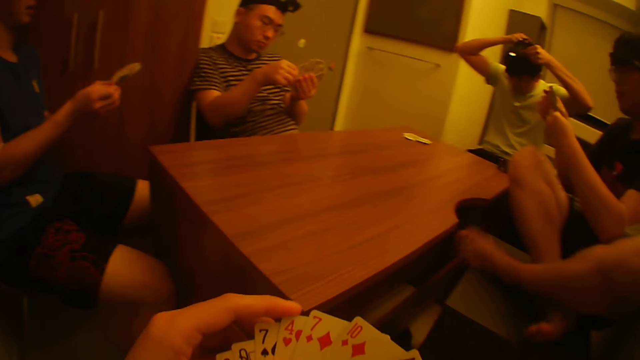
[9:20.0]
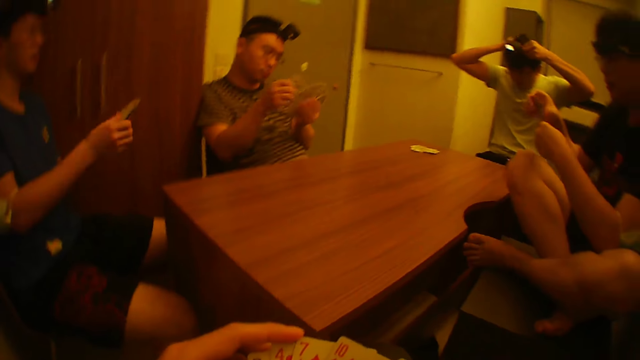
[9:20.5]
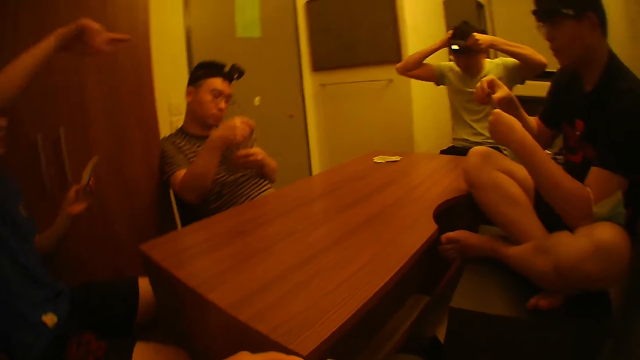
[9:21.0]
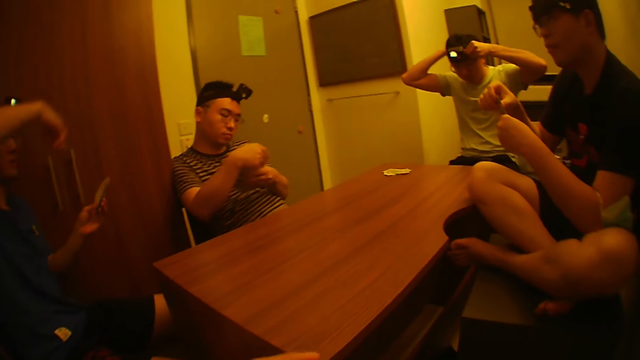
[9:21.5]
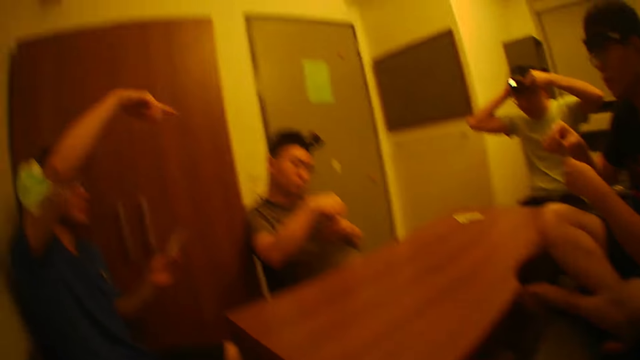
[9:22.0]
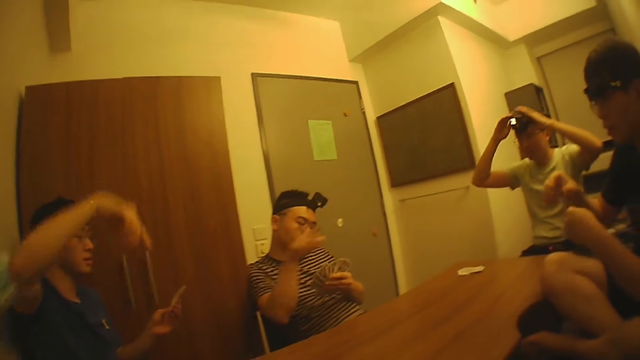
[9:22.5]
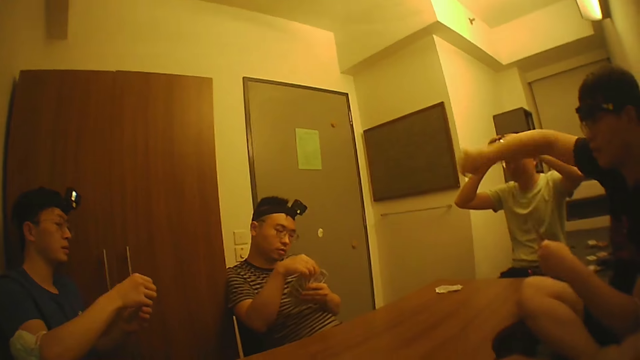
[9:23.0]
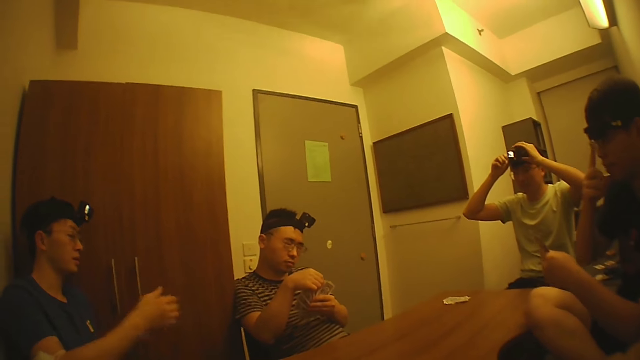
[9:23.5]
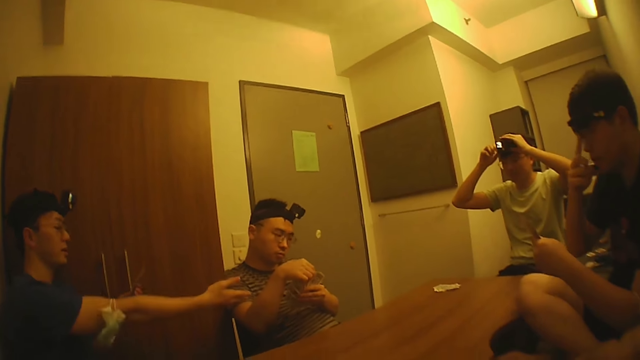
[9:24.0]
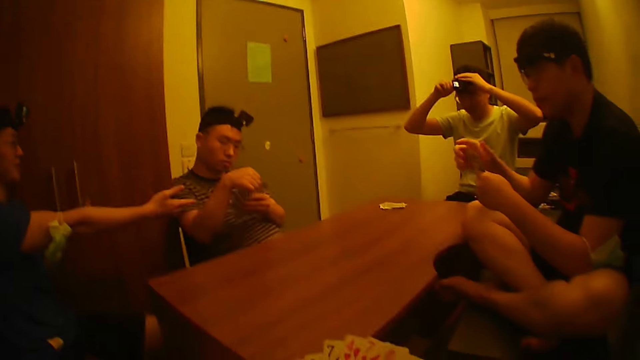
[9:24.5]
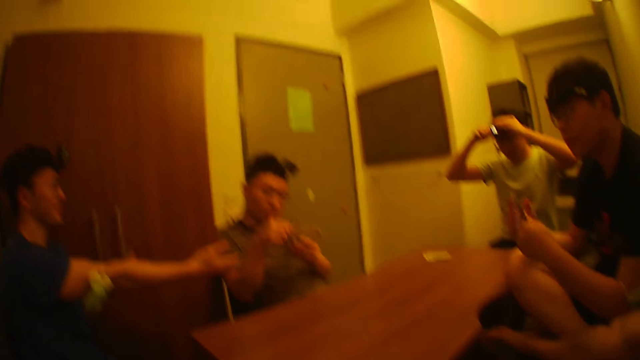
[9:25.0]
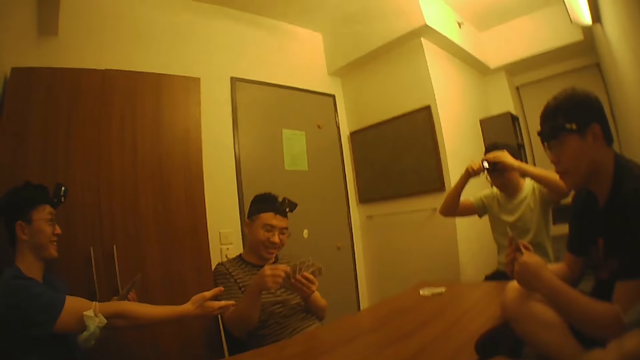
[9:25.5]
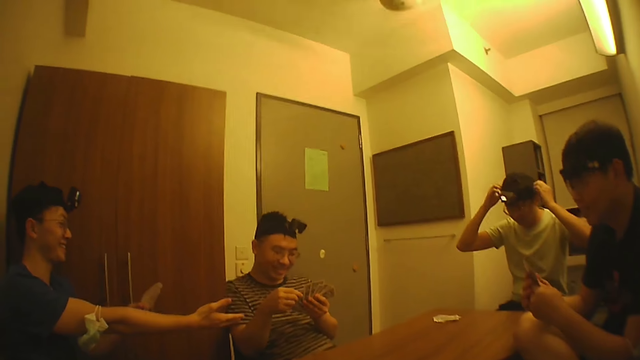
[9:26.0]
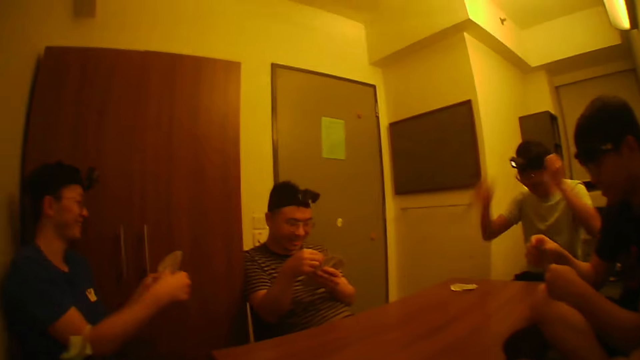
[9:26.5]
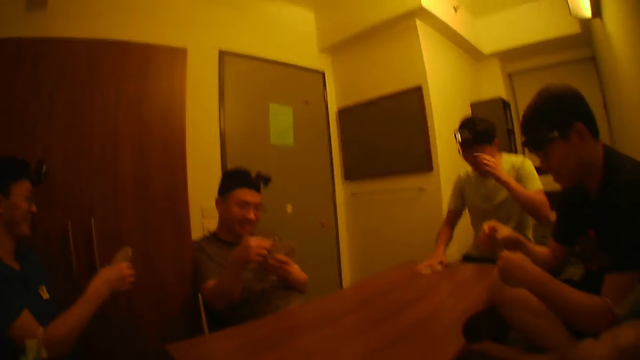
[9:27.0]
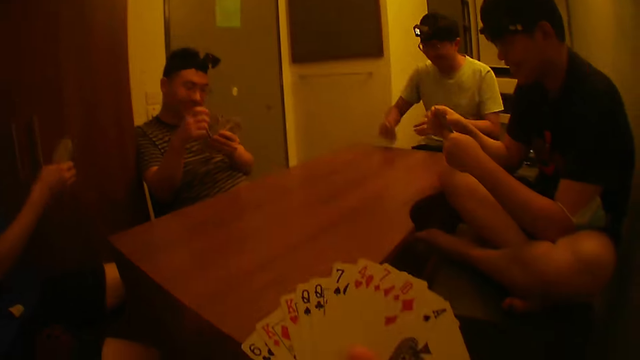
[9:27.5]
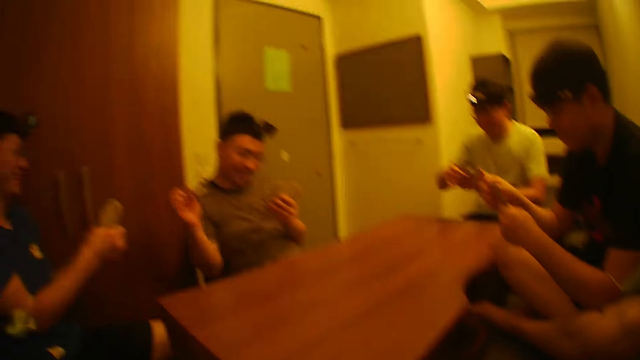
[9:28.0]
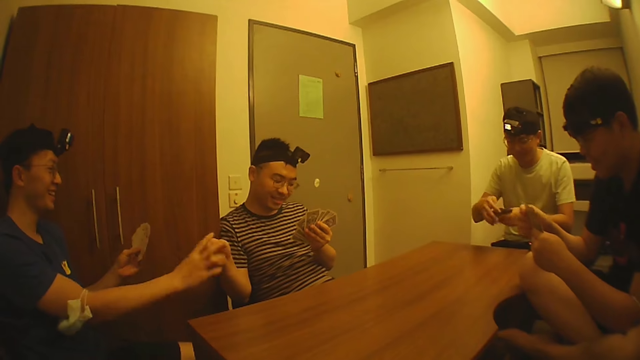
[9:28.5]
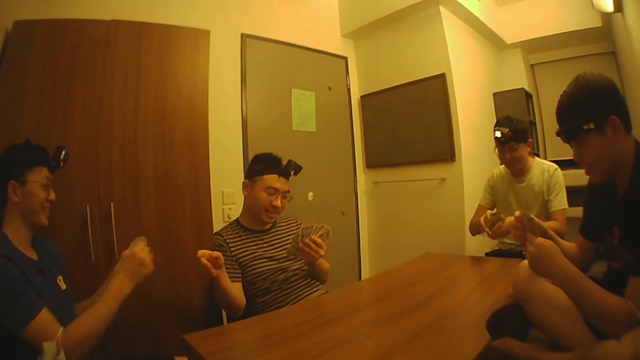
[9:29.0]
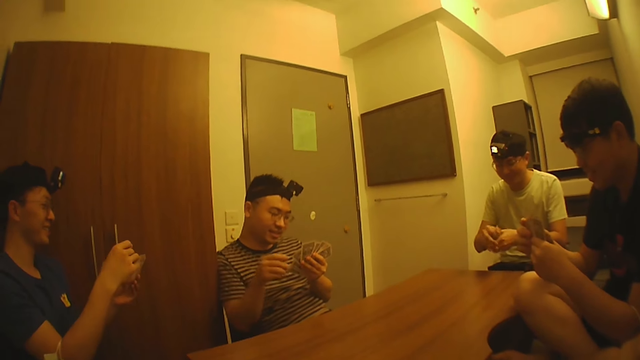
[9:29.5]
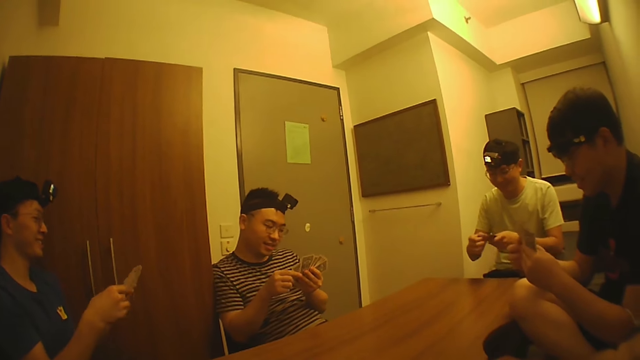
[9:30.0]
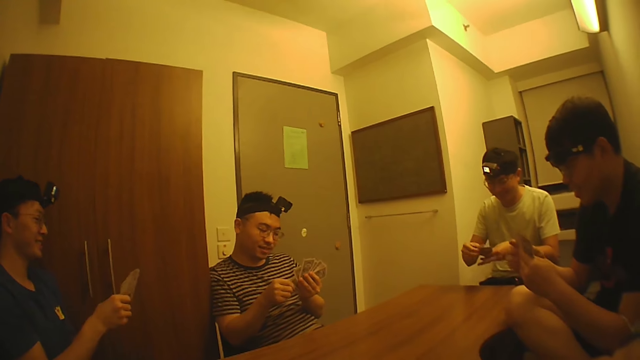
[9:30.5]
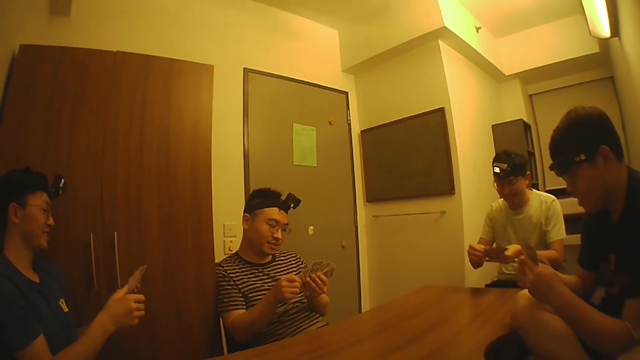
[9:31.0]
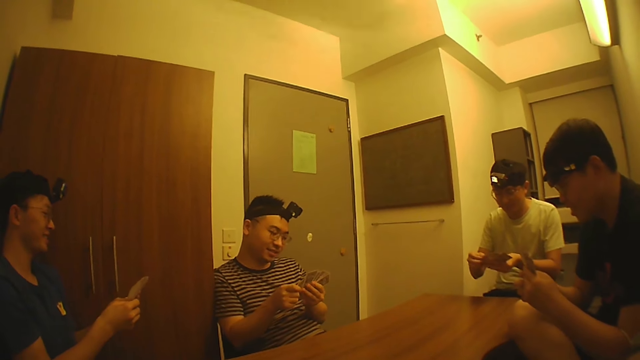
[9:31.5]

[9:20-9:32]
A man holds the cards with his right hand. The camera wearer looks at the men. The first man holds the cards with both hands. He interacts with another man. A third man packs the cards from the table with his right hand, and arranges the cards with both hands. The second man gives a card to the first man with his right hand. The first man joins the card to the cards in his left hand with his right hand. The second man holds the cards with both hands.

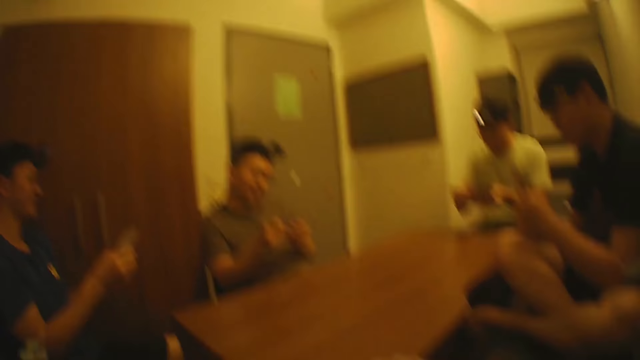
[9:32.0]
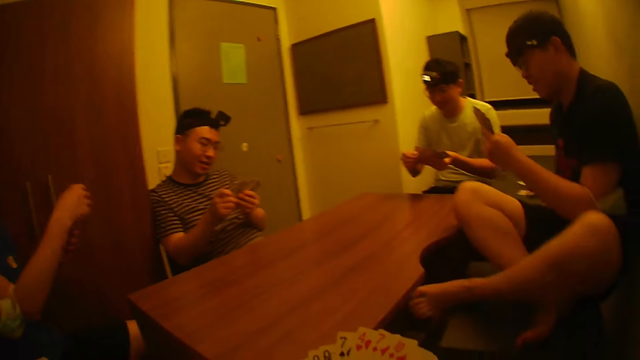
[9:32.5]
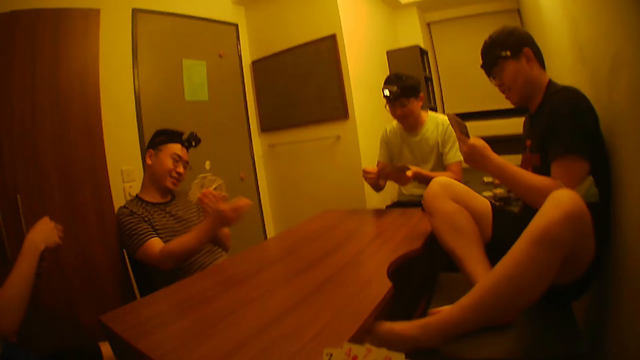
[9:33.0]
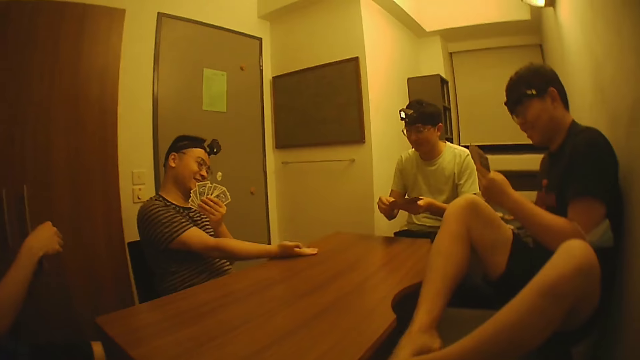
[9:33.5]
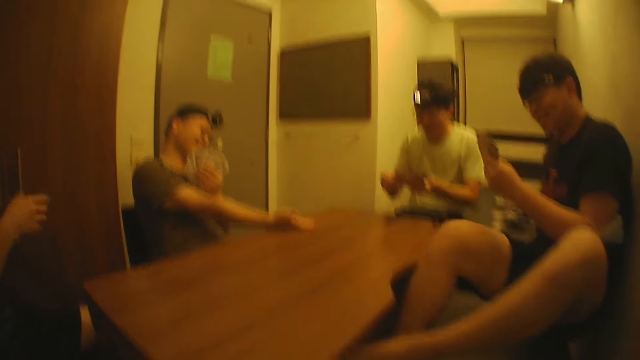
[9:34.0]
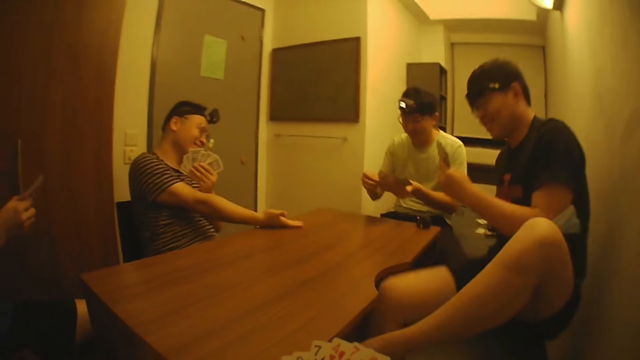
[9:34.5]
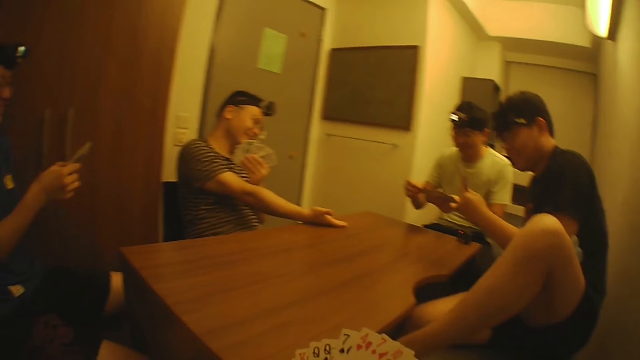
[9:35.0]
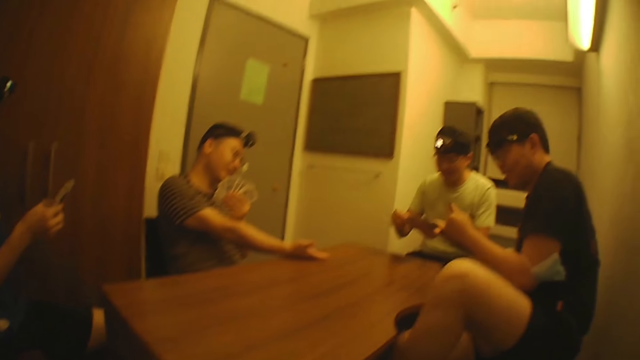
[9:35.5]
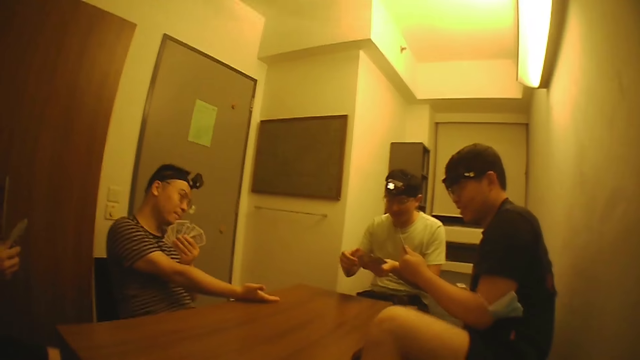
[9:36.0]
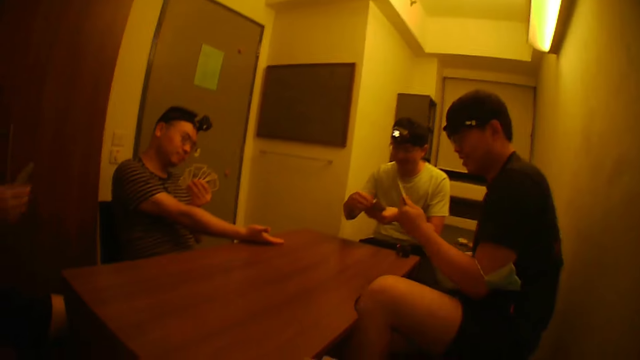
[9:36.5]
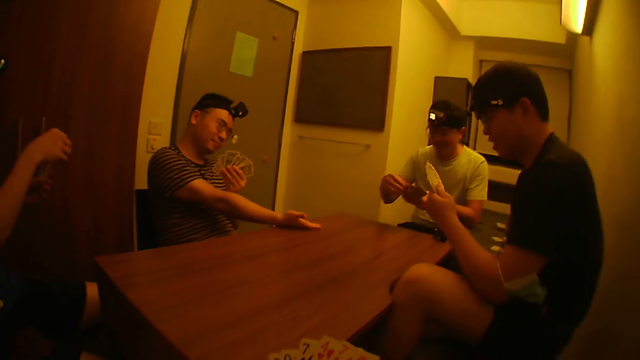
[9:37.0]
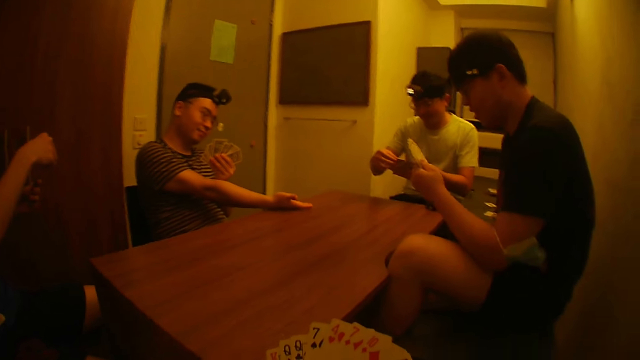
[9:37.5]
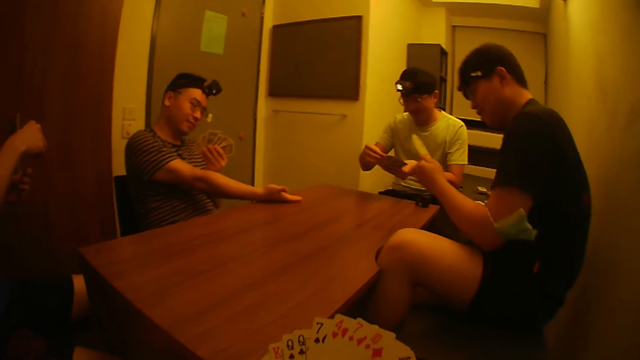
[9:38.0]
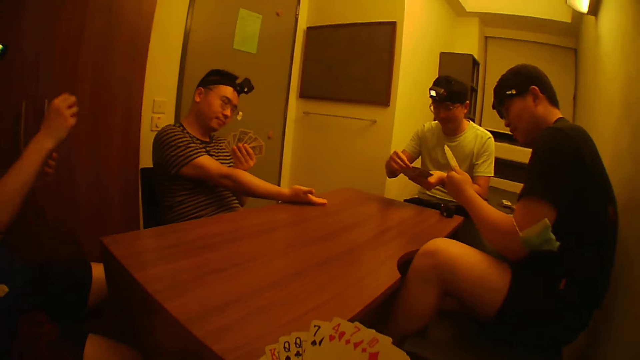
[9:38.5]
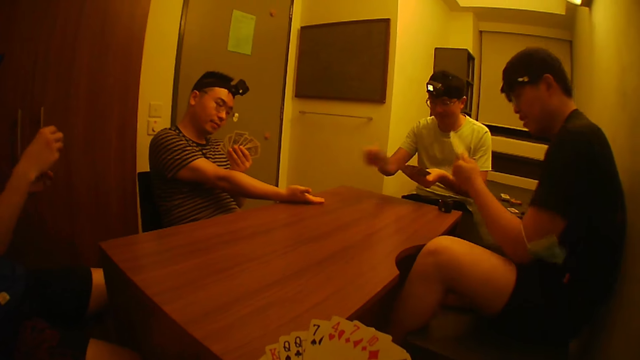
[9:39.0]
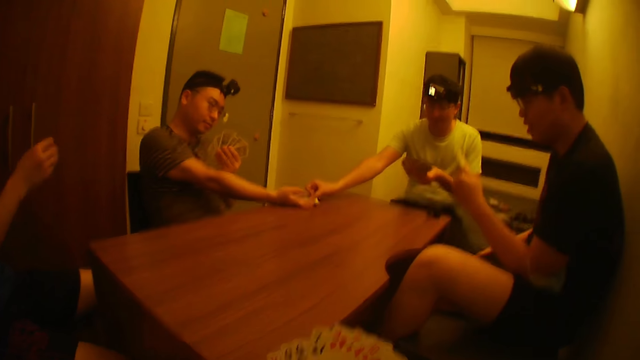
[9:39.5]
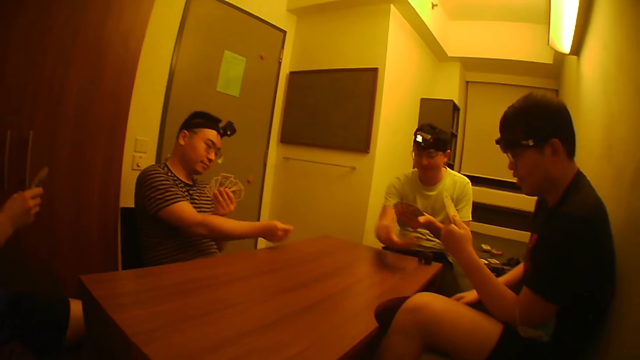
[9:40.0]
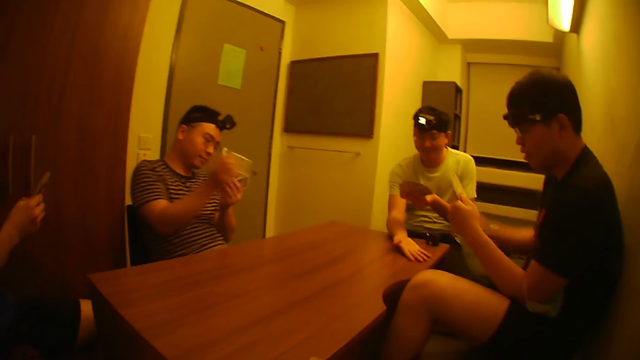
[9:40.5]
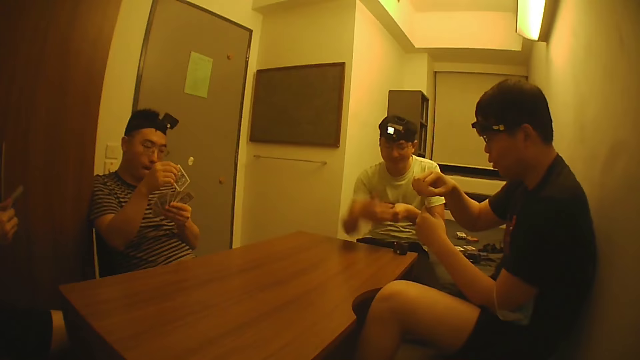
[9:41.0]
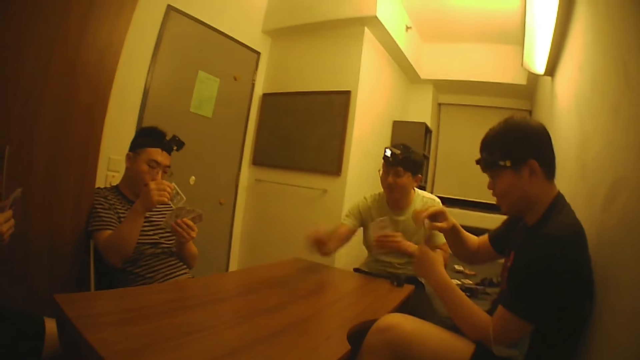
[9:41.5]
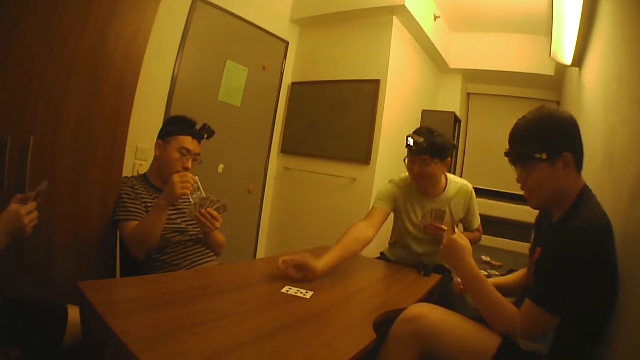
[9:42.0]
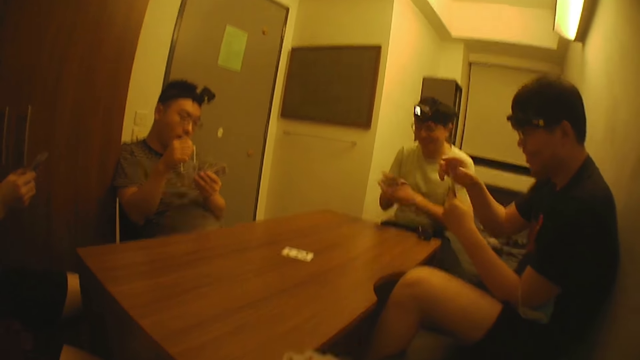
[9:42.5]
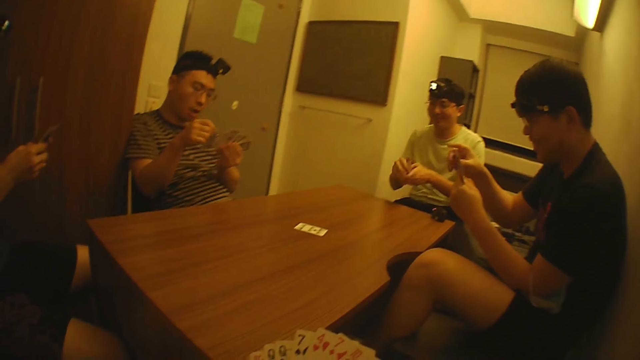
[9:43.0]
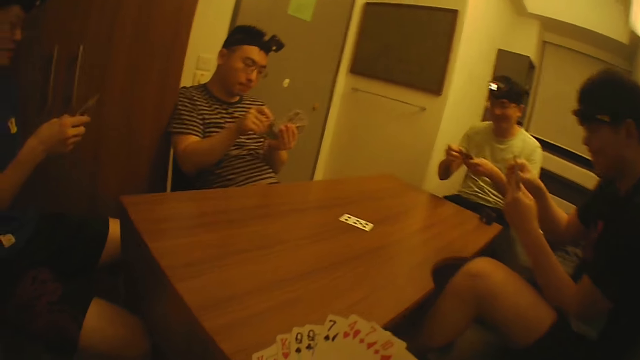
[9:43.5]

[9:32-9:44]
A man arranges the cards in his left hand with his right hand. Another man interacts with a third man. The third man picks a card from the cards in his left hand with his right hand, and gives the card to the second man with his right hand. The camera wearer plays poker with the men. The third man interacts with a fourth man. A man adds the card to the cards in his left hand with his right hand. The fourth man spreads the cards in his left hand with his right hand. The third man picks a card from the cards in his left hand with his right hand, drops the card on the table with his right hand, and arranges the cards with both hands.
